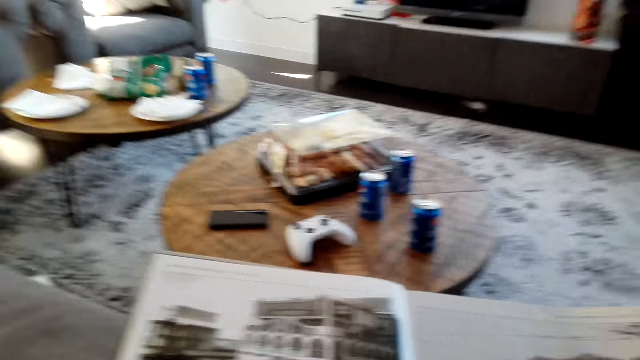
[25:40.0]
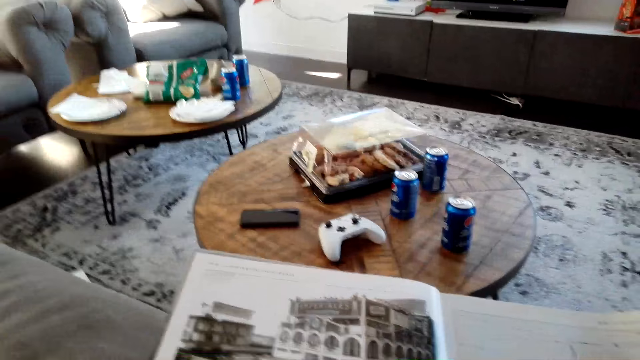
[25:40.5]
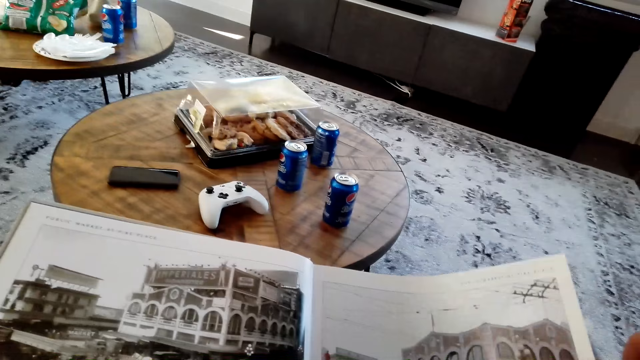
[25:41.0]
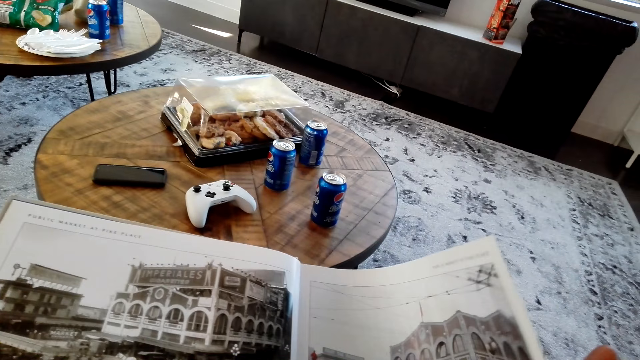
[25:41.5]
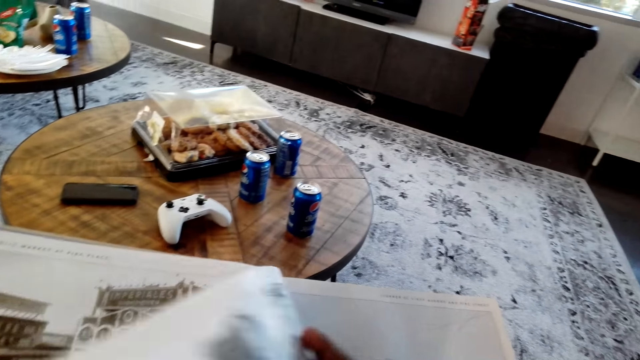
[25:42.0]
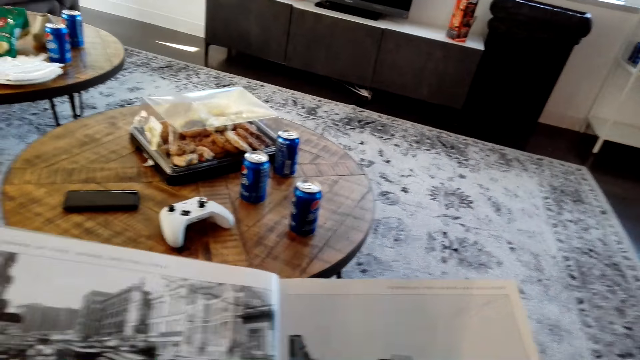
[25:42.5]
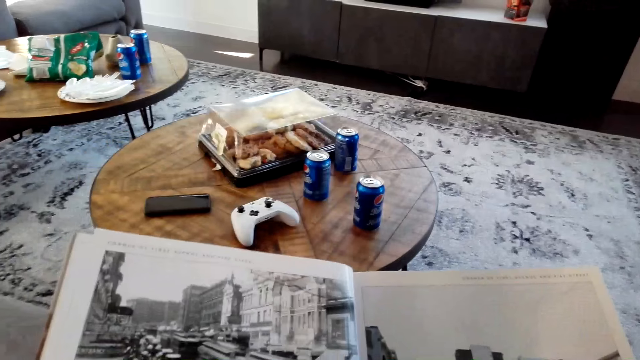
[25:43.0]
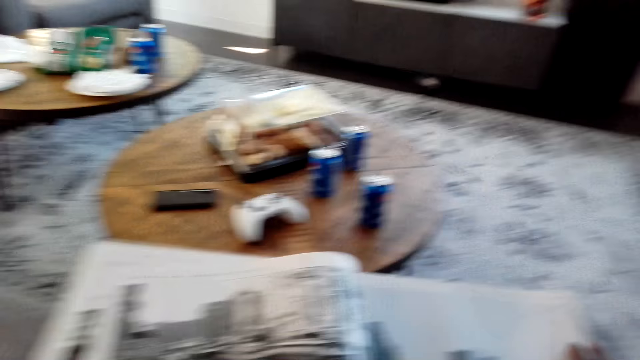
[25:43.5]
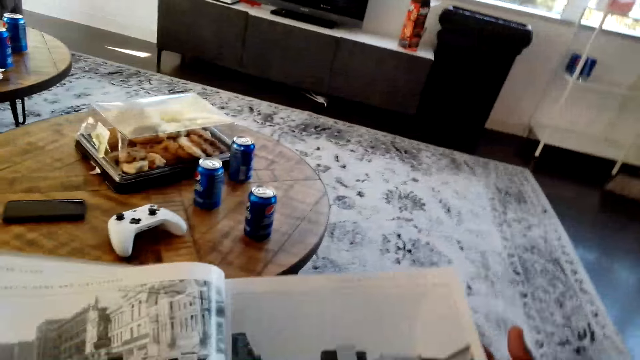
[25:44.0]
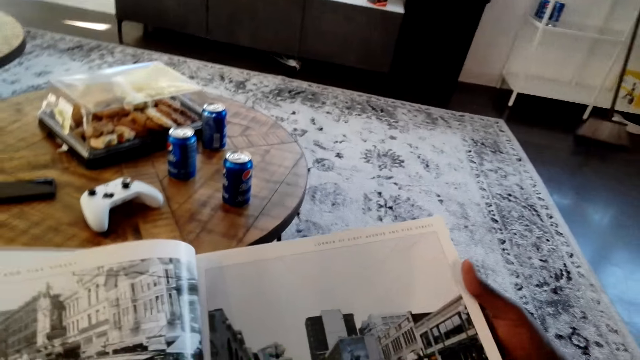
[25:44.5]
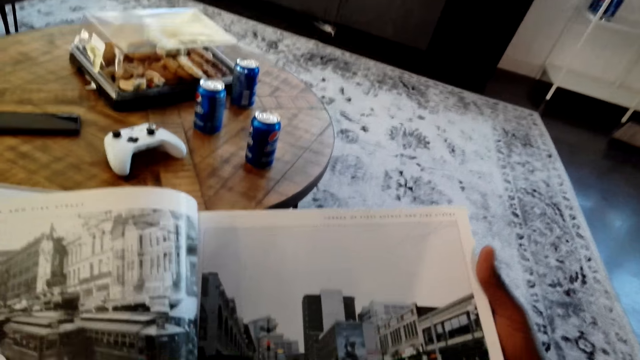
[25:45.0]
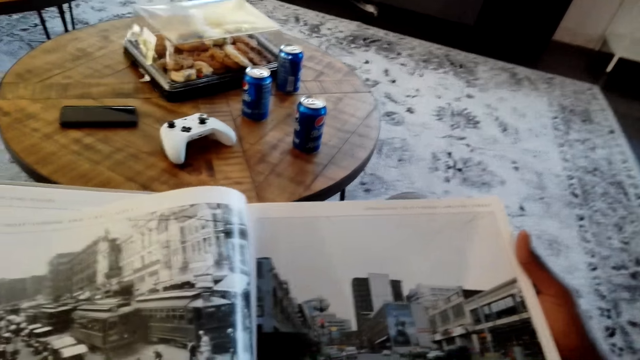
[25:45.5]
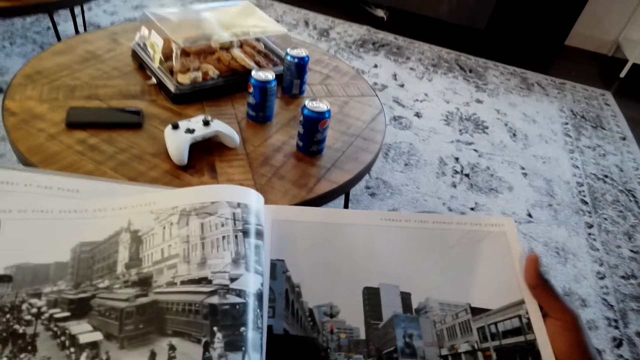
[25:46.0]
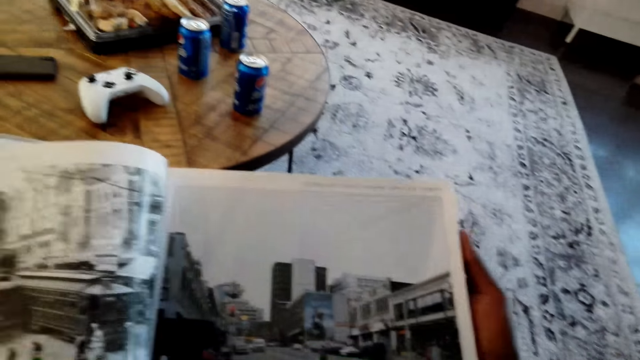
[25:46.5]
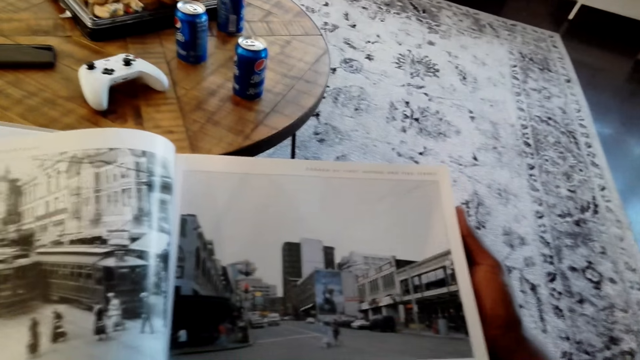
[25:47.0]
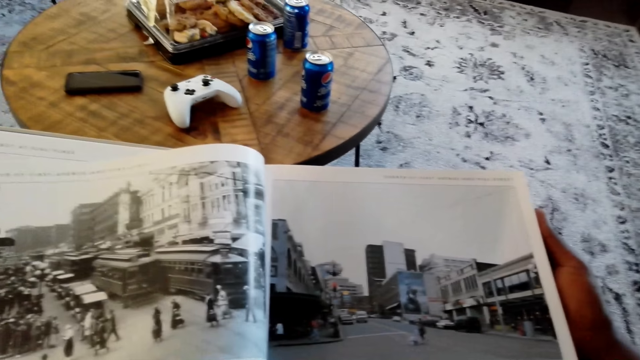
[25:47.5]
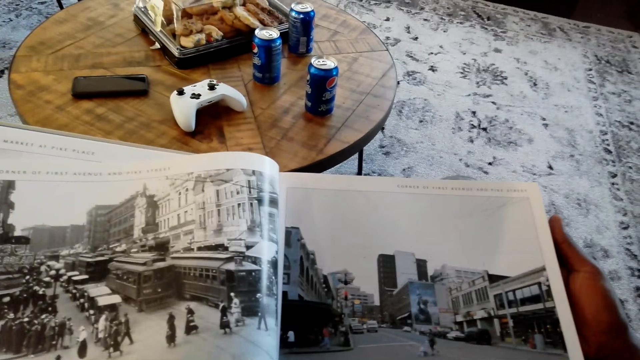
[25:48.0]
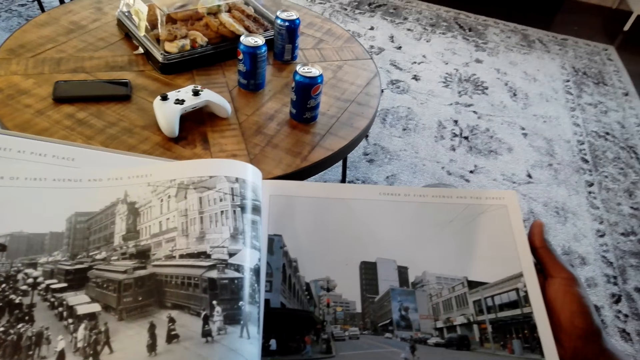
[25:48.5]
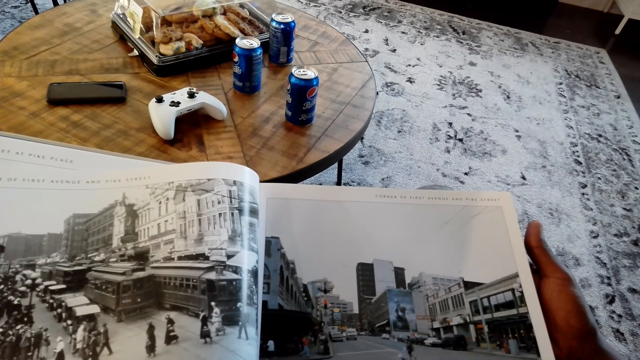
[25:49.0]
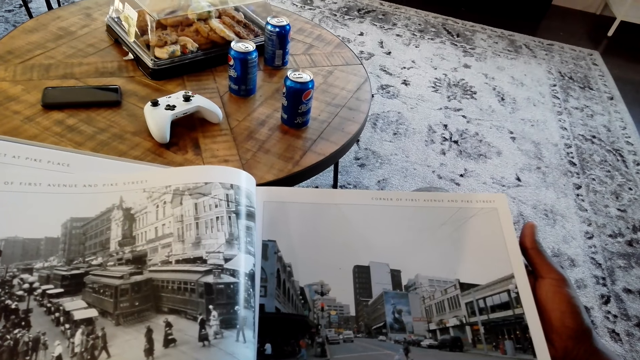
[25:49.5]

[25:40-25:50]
The camera wearer flips a magazine page. They read the magazine.

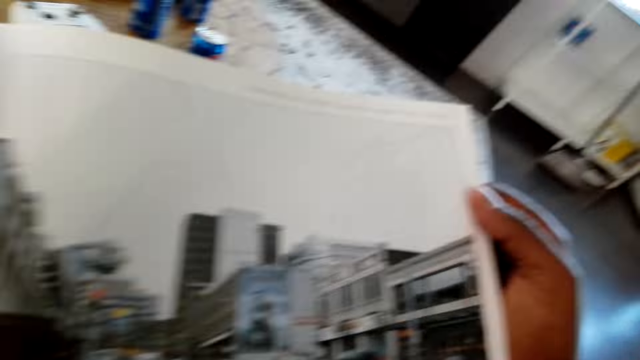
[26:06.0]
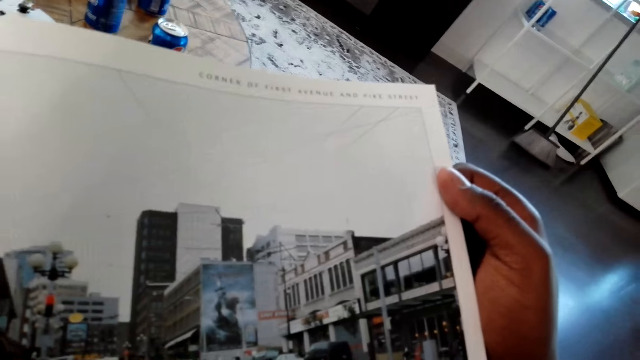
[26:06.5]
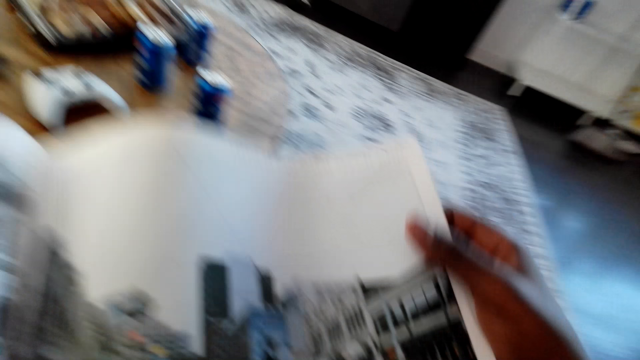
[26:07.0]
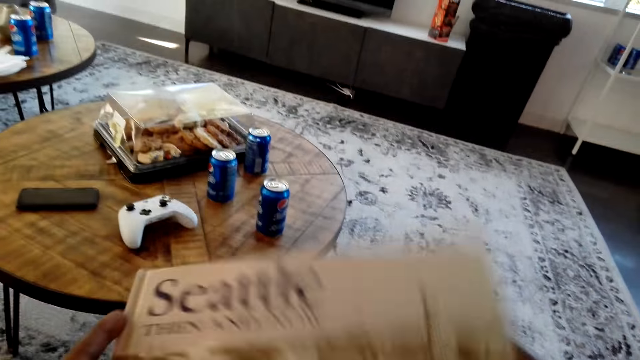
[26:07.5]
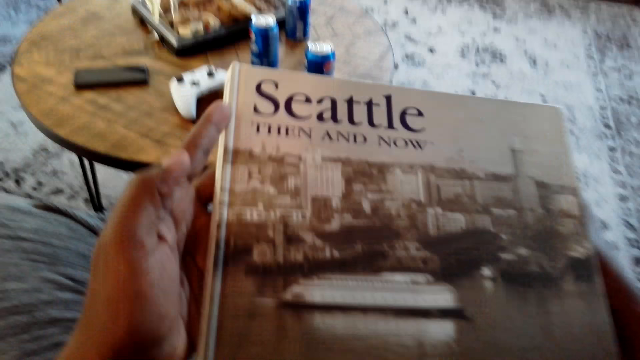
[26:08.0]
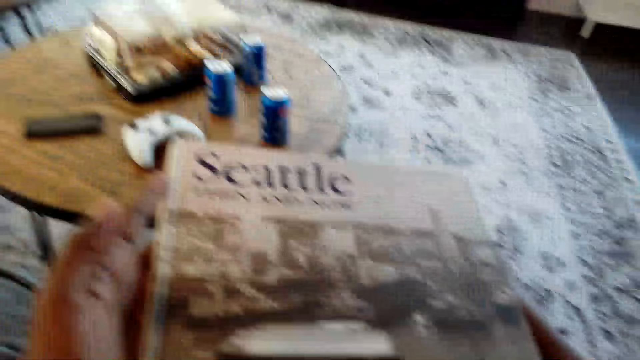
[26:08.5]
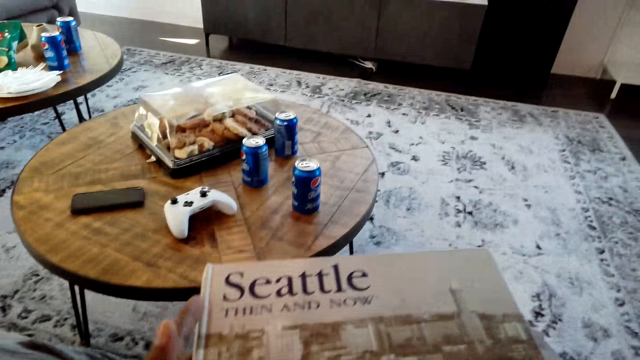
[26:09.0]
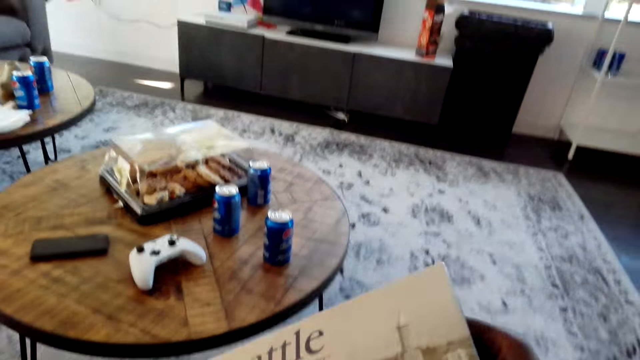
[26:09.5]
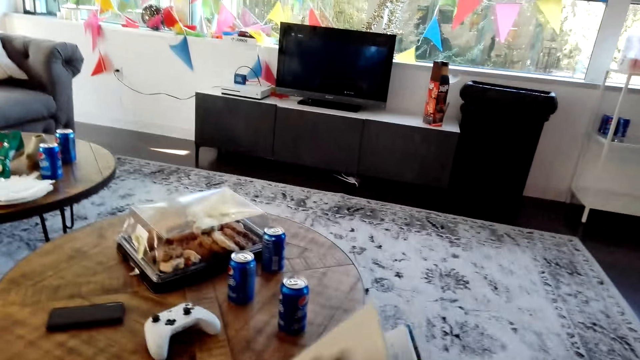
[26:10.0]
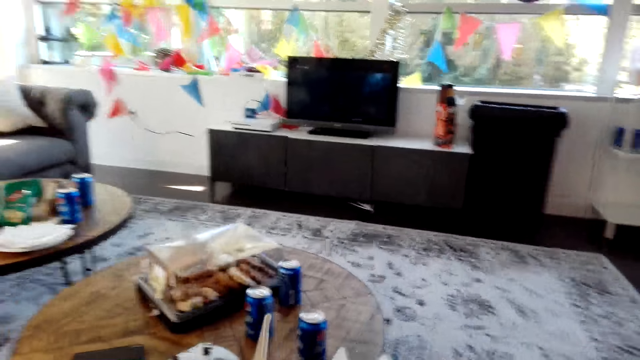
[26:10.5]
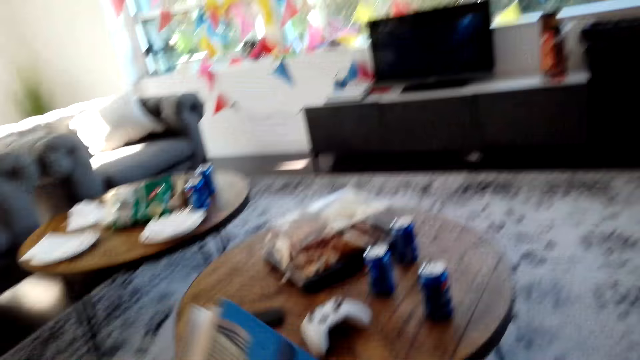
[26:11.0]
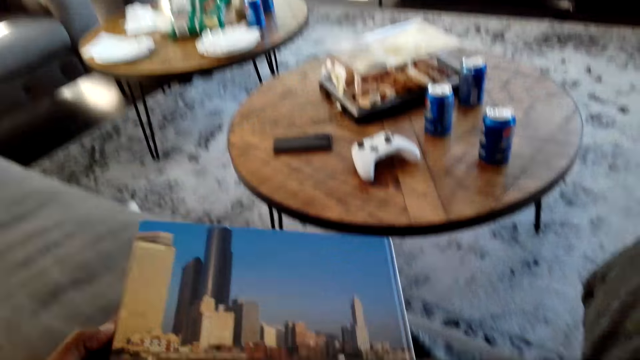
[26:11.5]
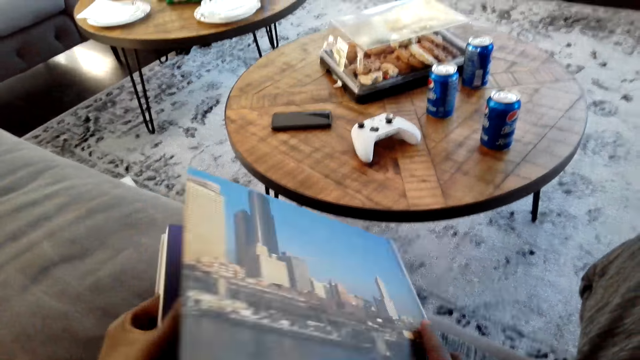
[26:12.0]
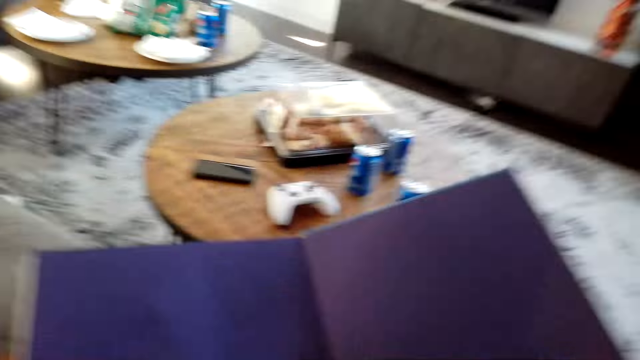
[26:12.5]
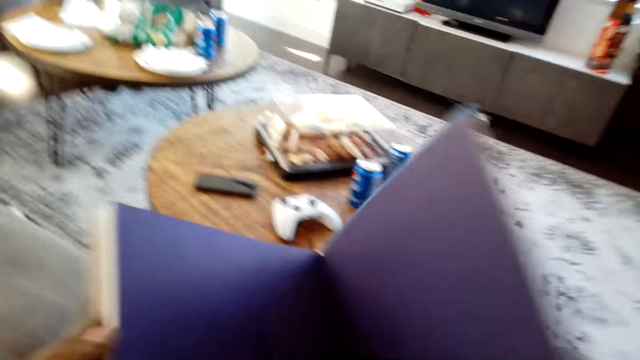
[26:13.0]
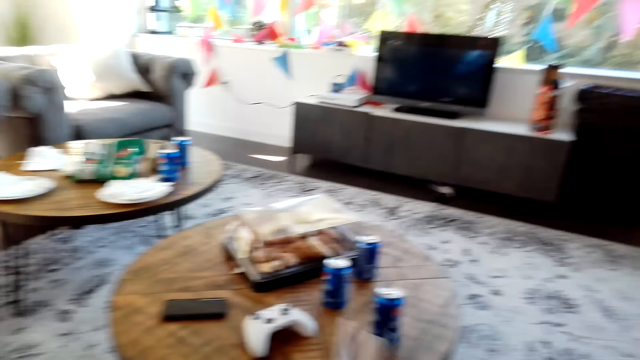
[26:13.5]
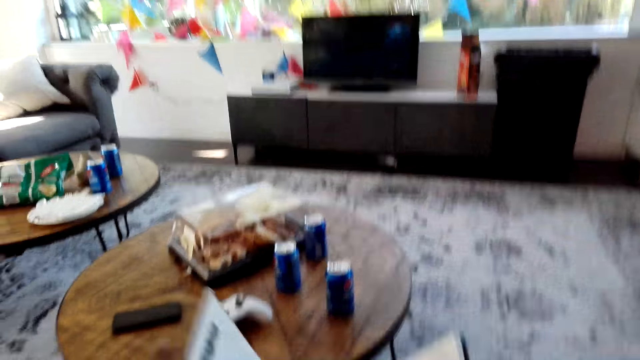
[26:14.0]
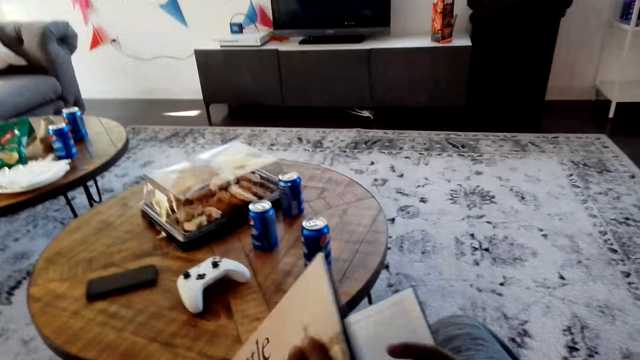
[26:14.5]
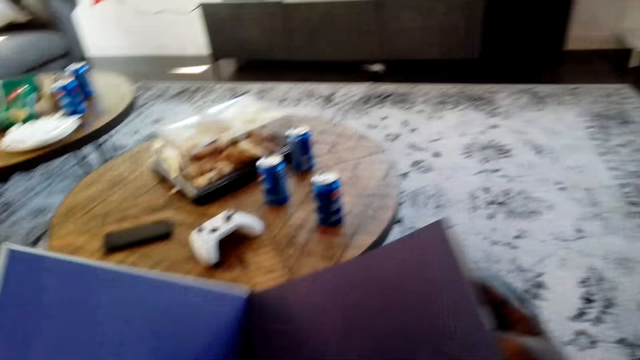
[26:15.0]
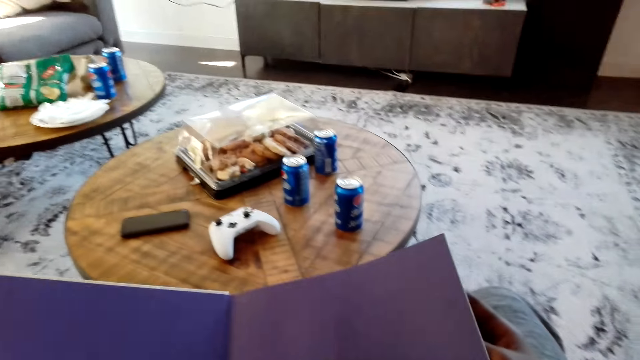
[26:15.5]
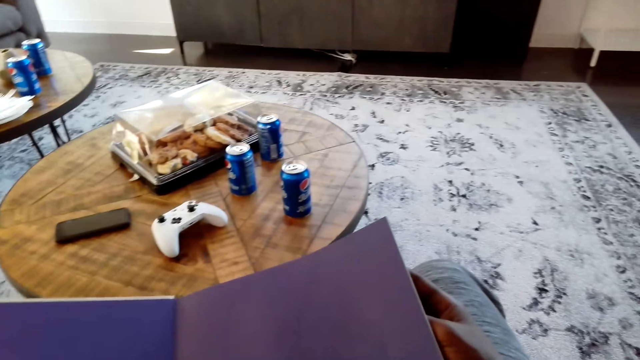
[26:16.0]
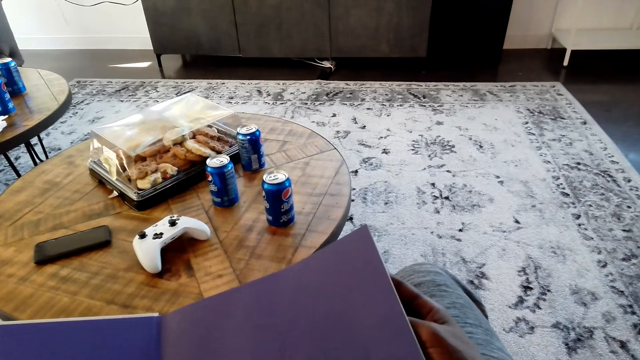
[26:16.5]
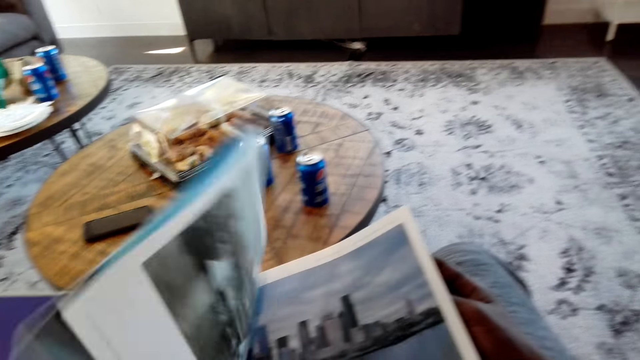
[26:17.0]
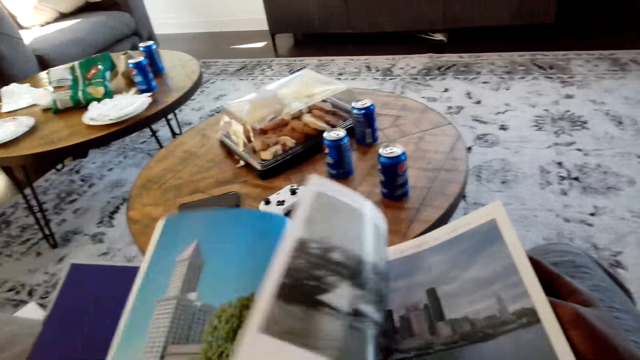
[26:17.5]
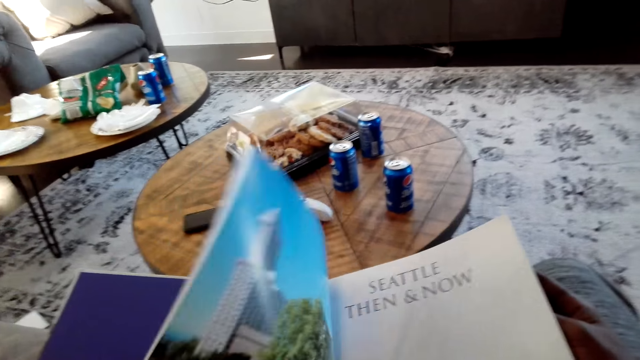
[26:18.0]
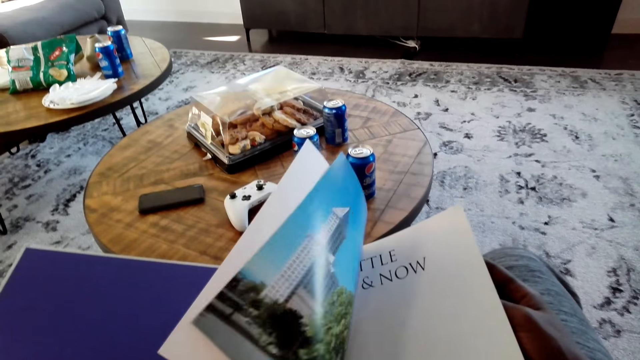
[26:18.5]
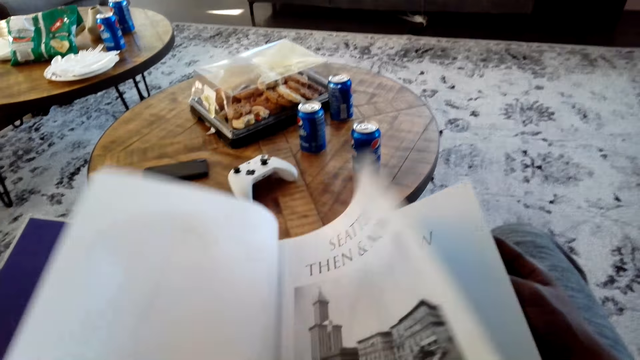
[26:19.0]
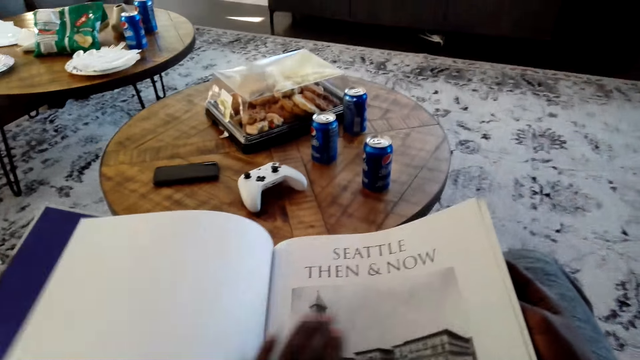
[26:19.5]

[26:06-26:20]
The camera wearer closes the book. They open the book. They close the book. They open the book. They flip a magazine page.
